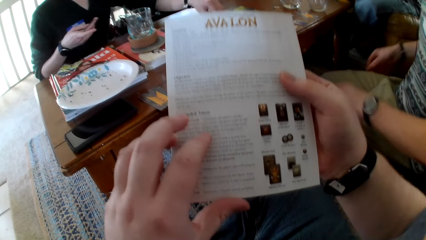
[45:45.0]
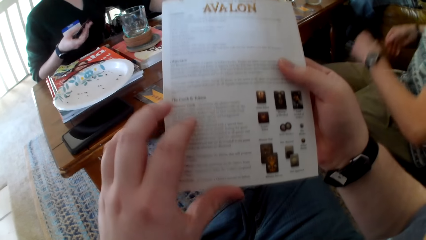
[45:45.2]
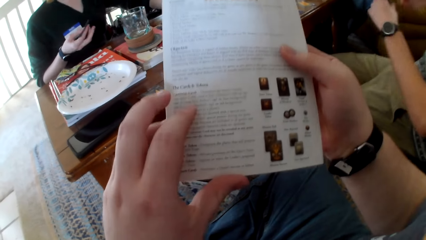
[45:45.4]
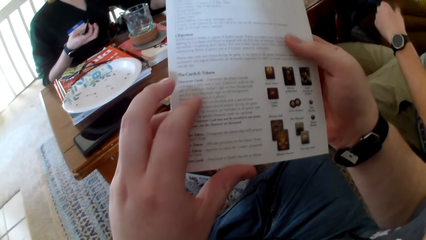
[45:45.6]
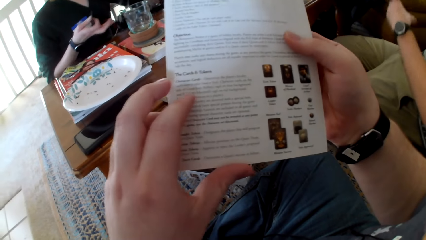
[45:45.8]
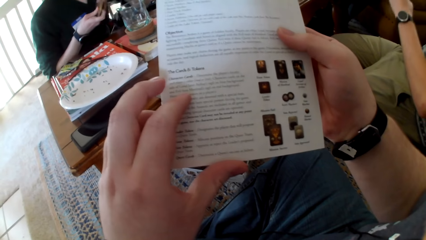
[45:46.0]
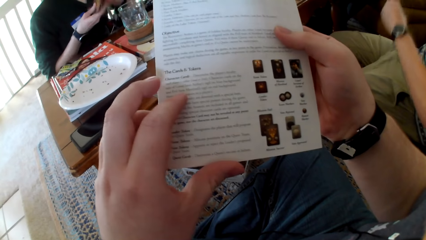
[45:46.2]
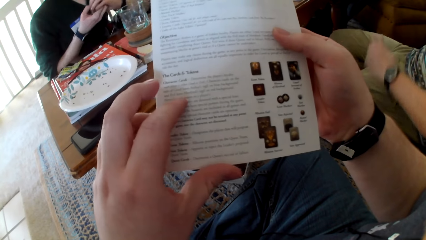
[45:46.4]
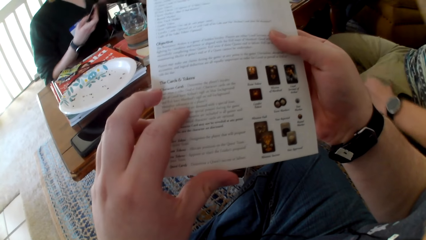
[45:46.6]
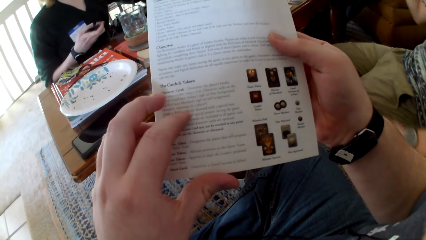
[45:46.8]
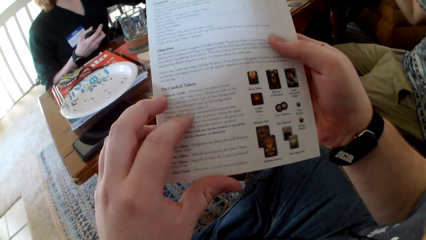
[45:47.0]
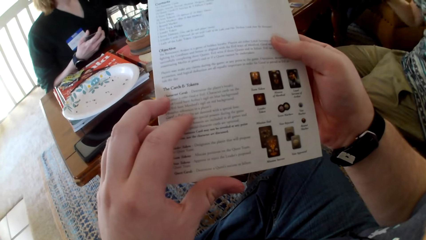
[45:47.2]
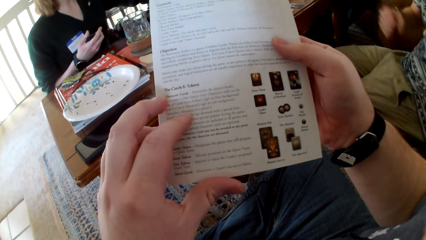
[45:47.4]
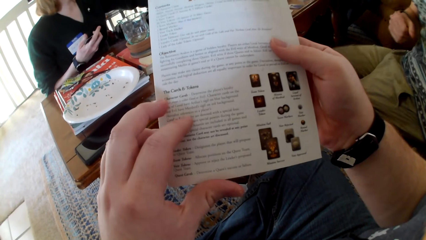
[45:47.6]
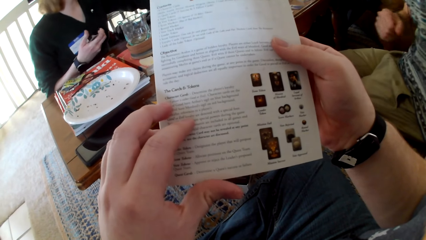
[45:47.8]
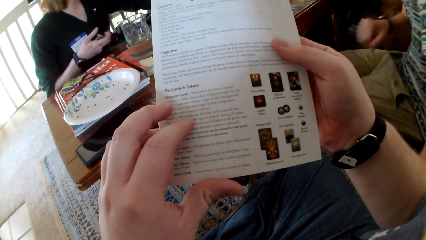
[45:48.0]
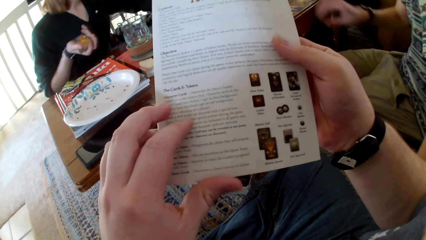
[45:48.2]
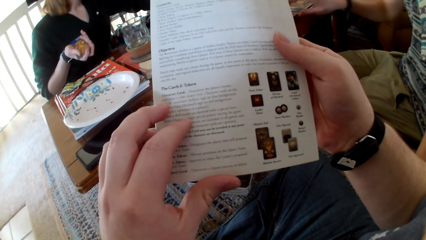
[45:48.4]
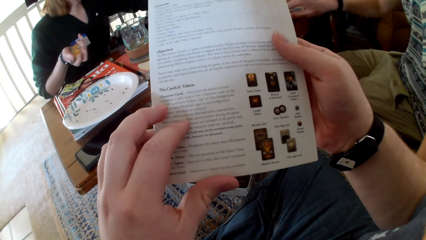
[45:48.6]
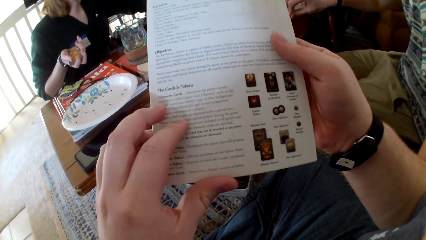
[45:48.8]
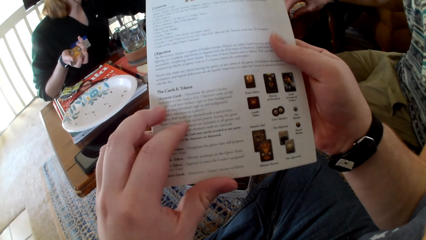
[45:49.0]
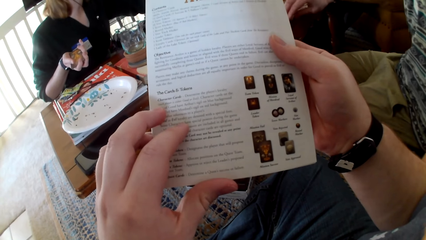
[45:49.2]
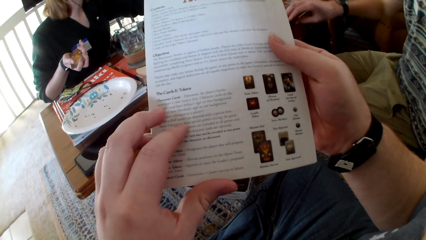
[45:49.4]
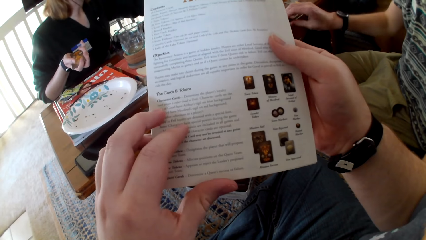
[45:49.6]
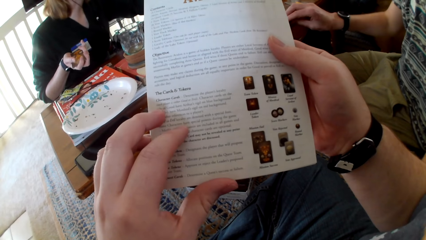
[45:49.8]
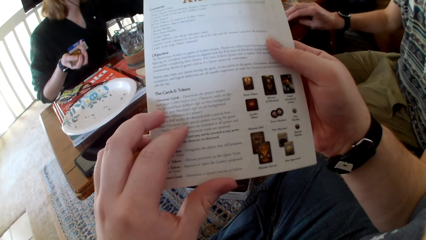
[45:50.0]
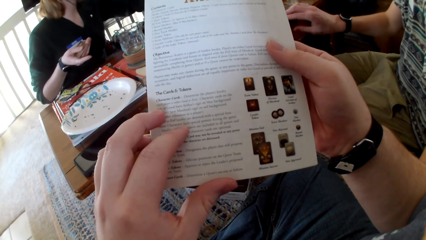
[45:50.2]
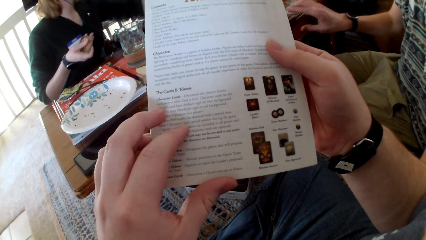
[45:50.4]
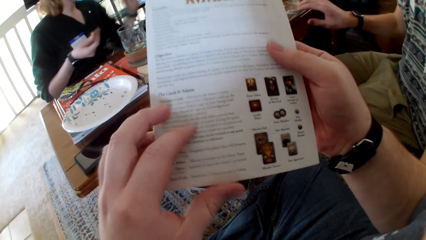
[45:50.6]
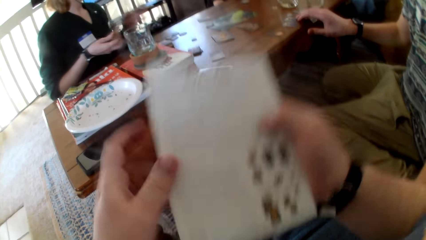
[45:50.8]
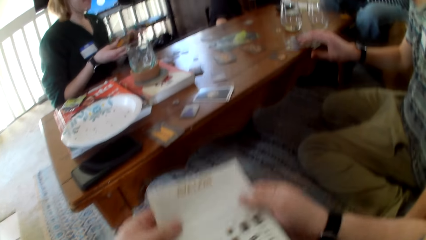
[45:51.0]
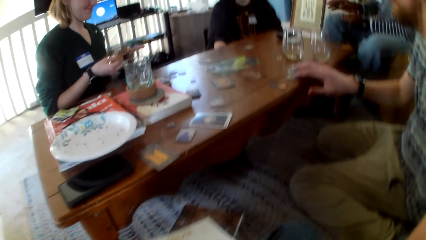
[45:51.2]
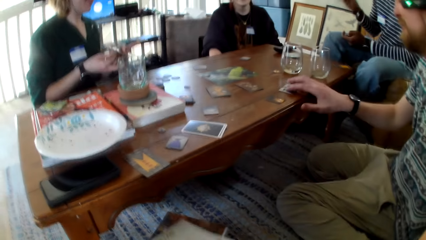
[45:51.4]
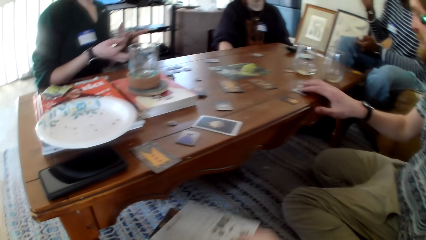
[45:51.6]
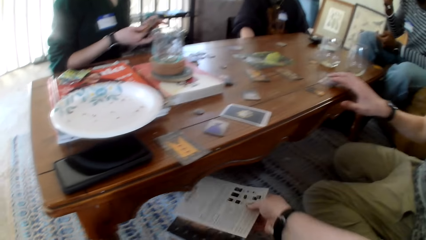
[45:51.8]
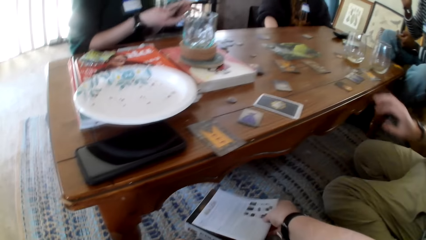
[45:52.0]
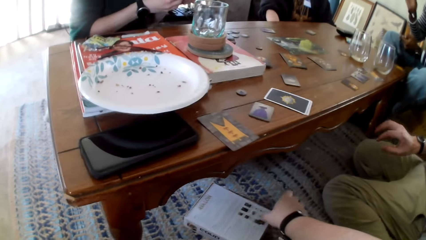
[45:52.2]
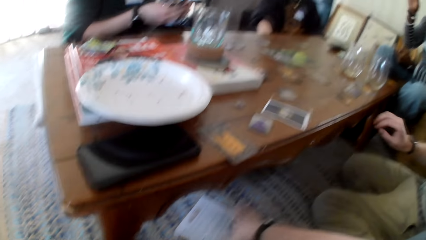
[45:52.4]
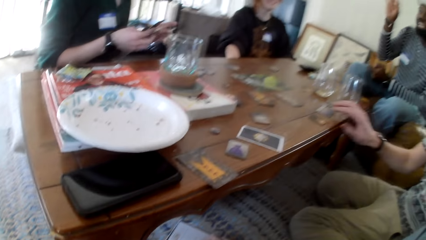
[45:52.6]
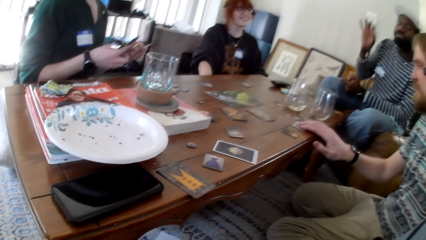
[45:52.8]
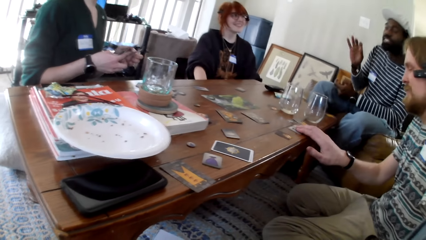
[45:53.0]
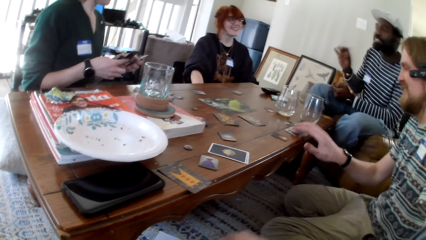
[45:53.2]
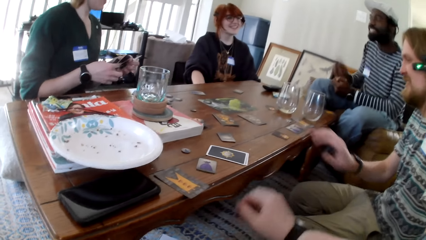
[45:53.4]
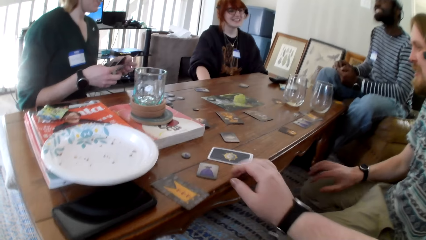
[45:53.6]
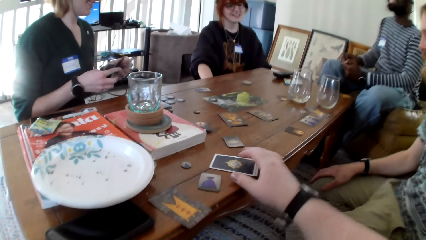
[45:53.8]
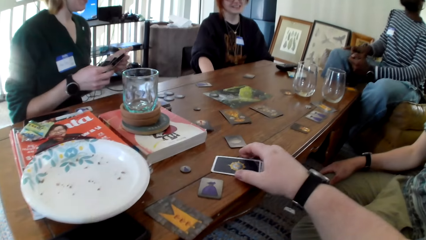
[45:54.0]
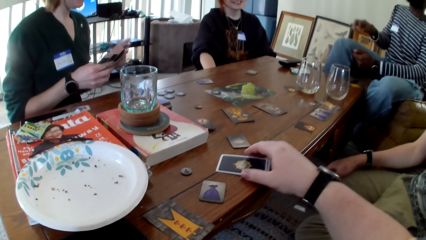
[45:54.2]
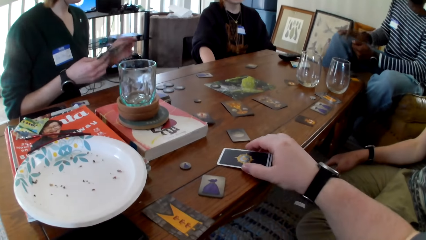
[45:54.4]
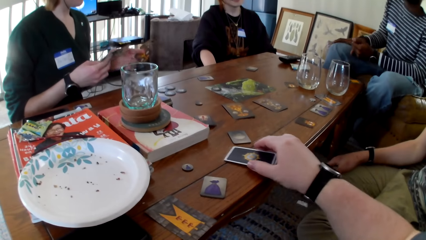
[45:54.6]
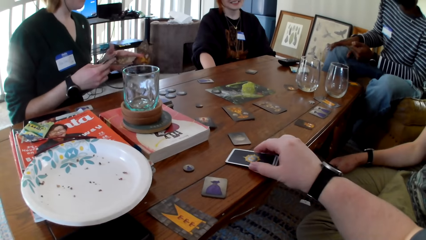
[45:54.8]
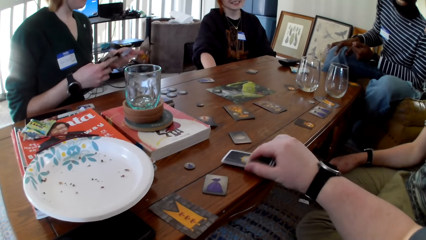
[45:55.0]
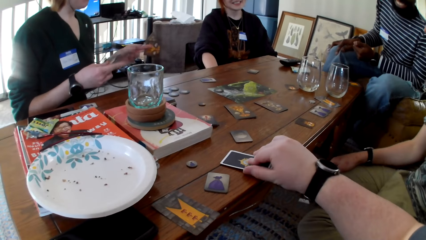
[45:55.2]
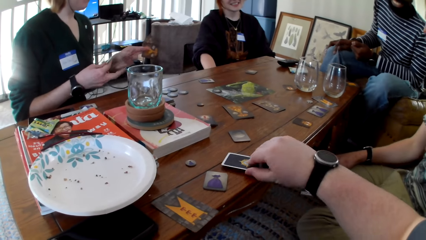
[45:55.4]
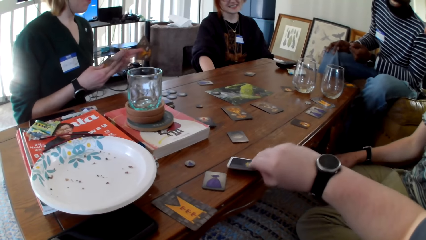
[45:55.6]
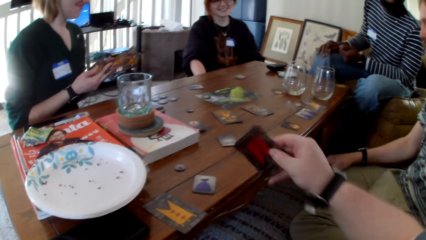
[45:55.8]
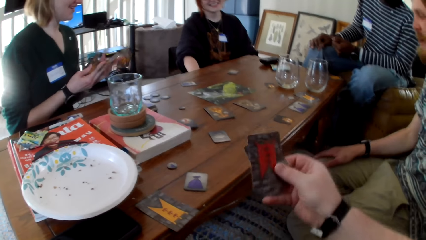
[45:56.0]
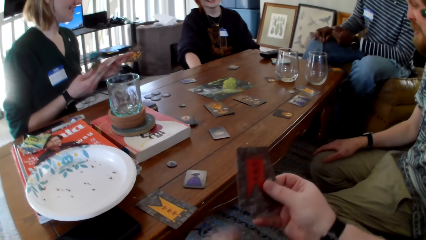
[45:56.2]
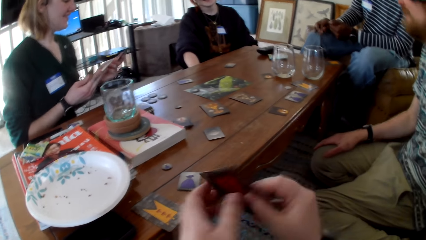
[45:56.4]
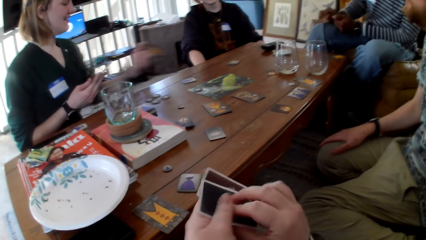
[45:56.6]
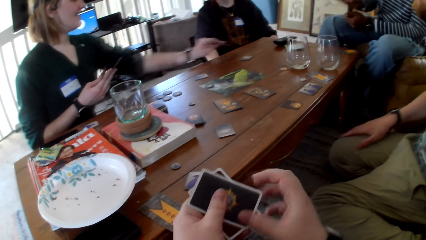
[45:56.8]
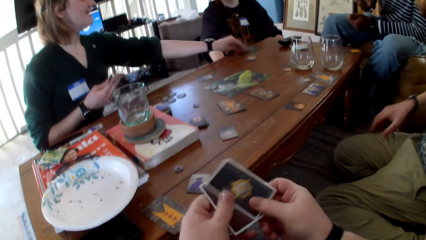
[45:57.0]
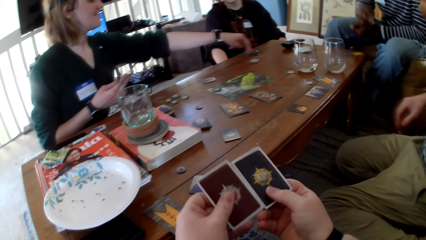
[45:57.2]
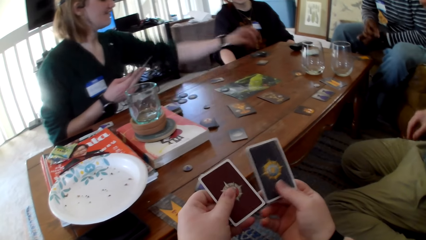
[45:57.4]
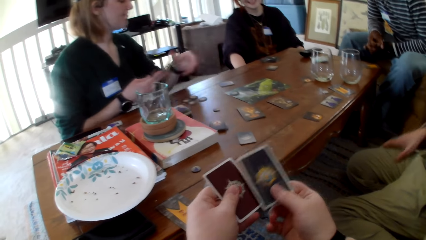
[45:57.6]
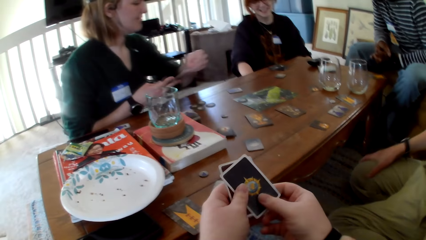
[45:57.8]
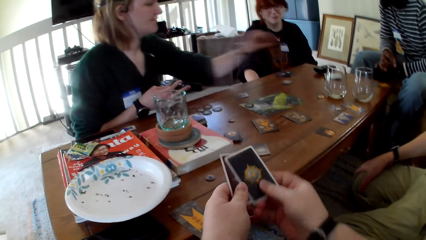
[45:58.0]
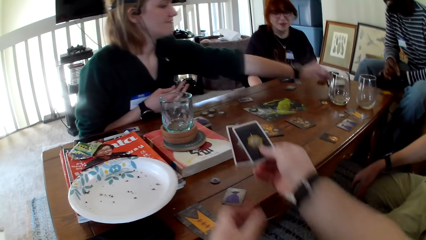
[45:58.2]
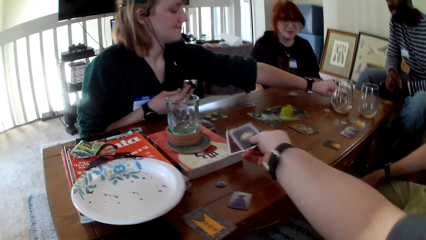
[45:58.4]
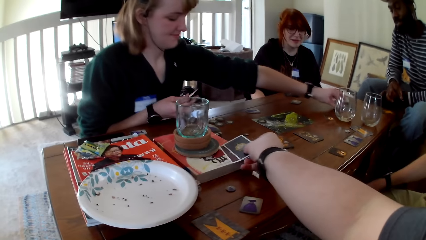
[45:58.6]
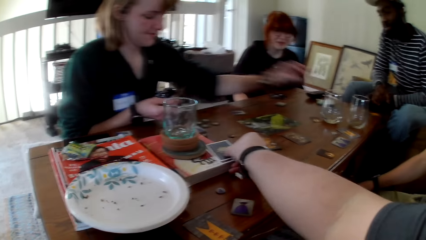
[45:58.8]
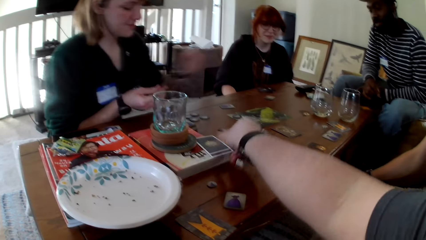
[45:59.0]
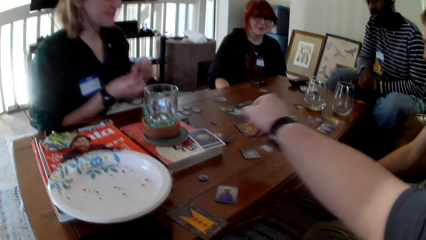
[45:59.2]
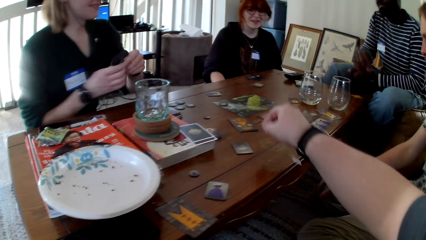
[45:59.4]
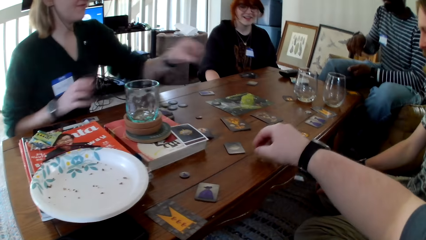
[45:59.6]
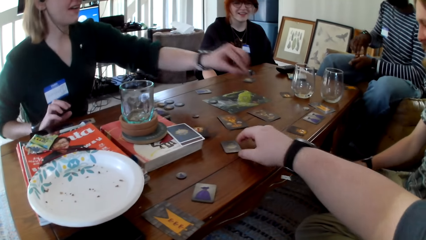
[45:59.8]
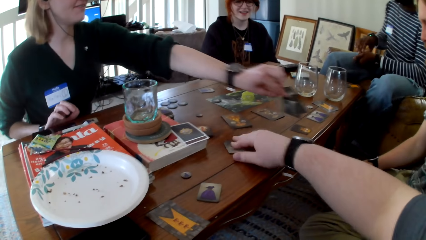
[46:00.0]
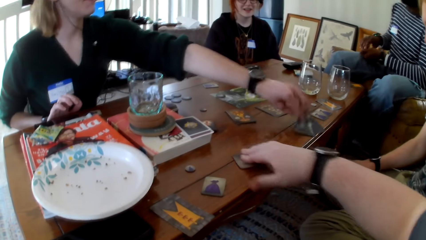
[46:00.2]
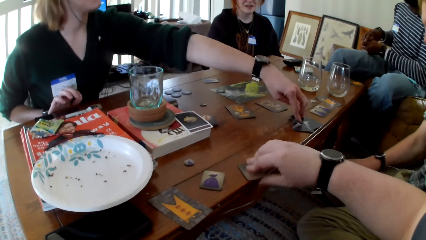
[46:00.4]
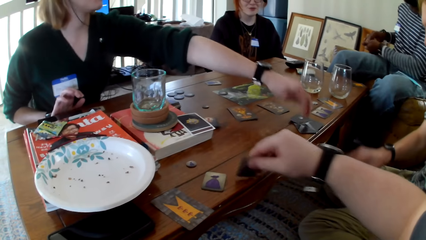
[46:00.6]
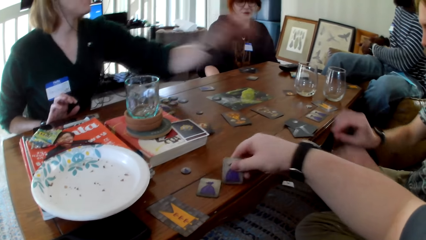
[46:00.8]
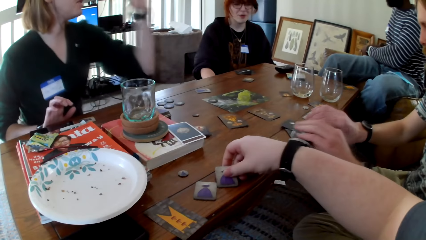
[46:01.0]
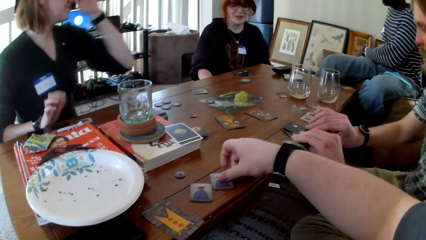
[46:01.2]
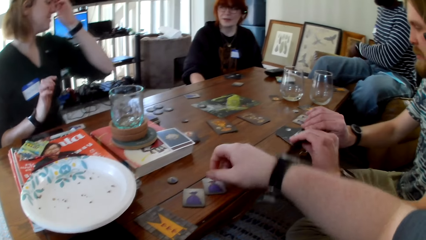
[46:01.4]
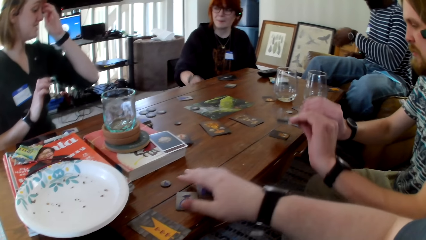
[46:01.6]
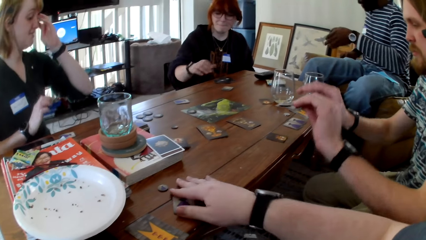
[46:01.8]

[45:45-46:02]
The camera wearer lifts up a piece of paper or magazine page. He looks at the piece of paper. A person touches the table. The camera wearer puts the magazine under the table. He touches the cards on the table and picks up the cards on the table. Another person shuffles the cards in her hands. The camera wearer holds the cards in his hands. He puts the cards on the book. The other person stretches her left hand. The camera wearer turns a chip on the table. The other person stretches her left hand to put the card on the table.
